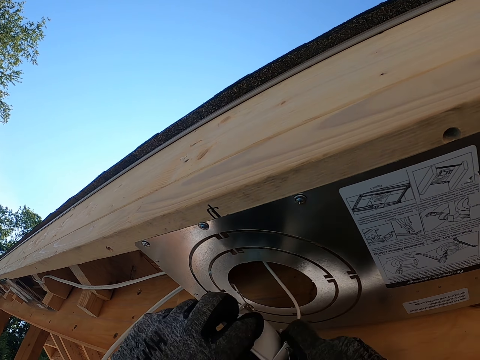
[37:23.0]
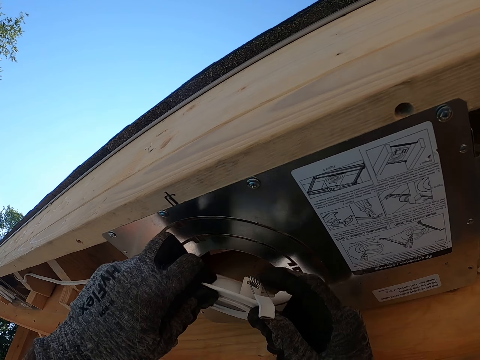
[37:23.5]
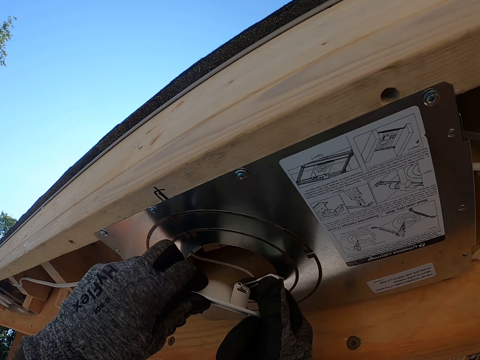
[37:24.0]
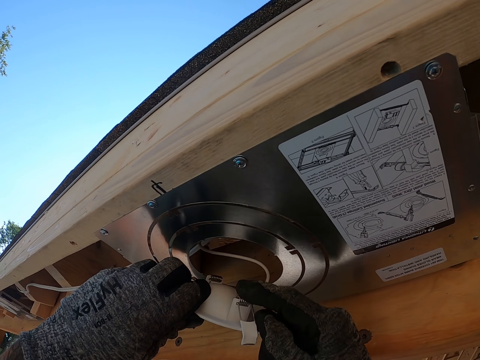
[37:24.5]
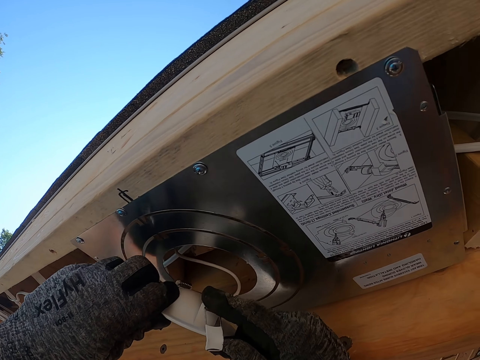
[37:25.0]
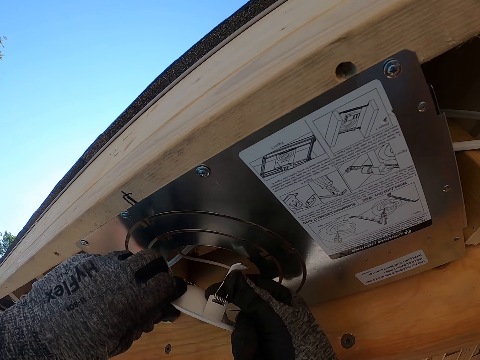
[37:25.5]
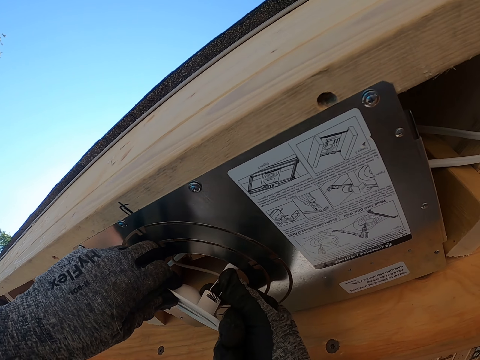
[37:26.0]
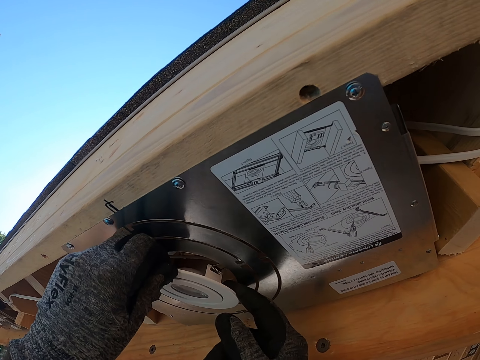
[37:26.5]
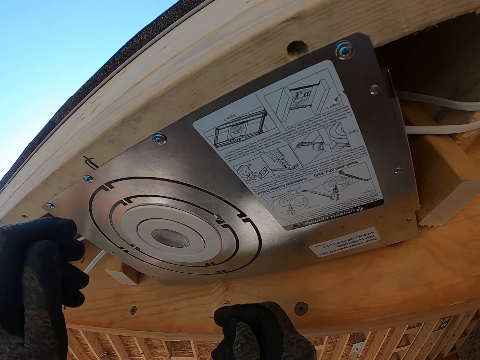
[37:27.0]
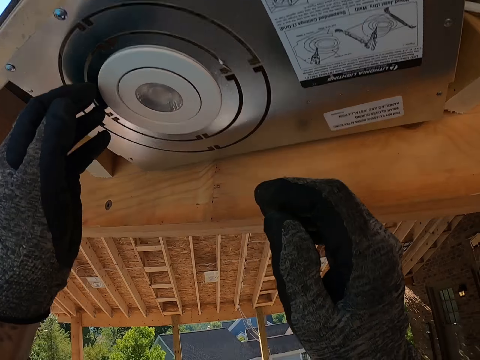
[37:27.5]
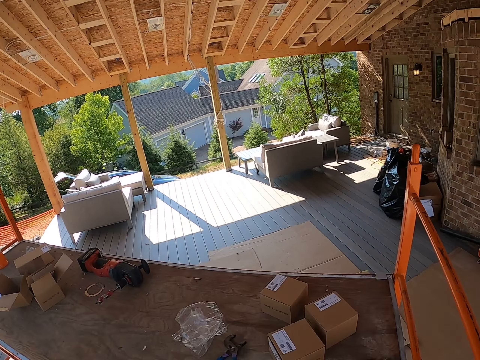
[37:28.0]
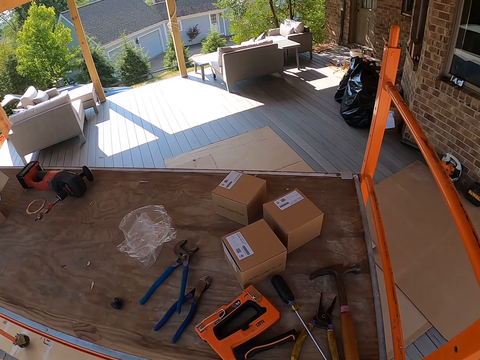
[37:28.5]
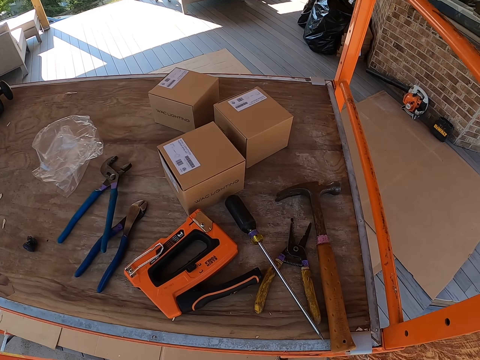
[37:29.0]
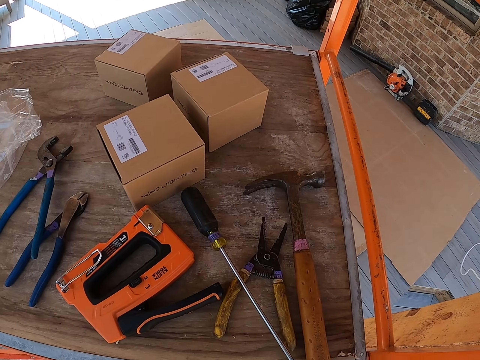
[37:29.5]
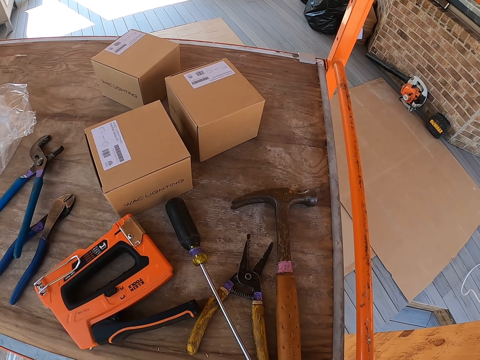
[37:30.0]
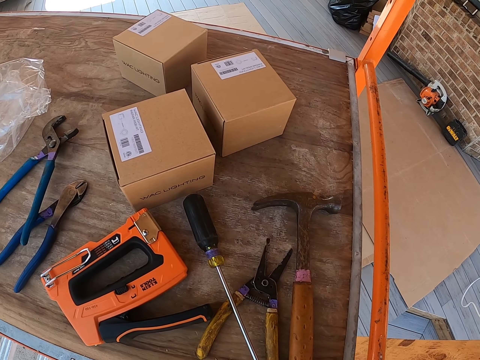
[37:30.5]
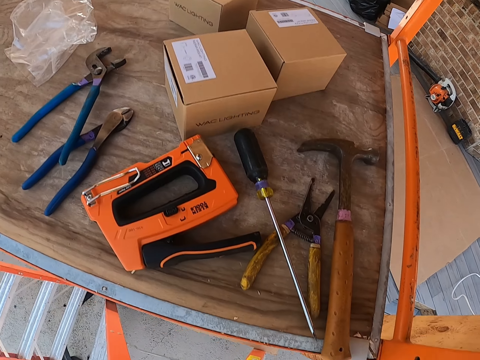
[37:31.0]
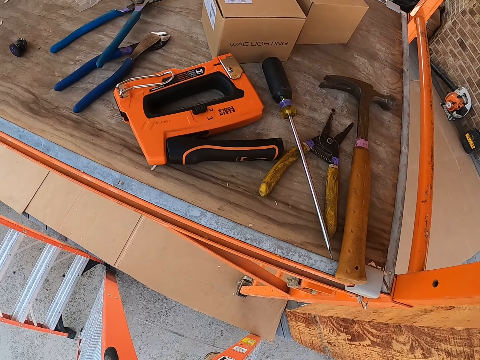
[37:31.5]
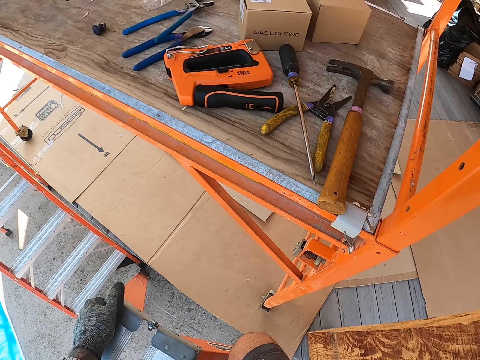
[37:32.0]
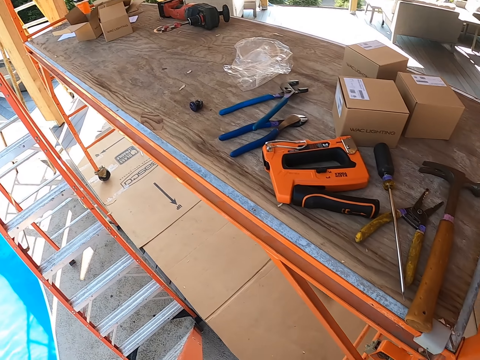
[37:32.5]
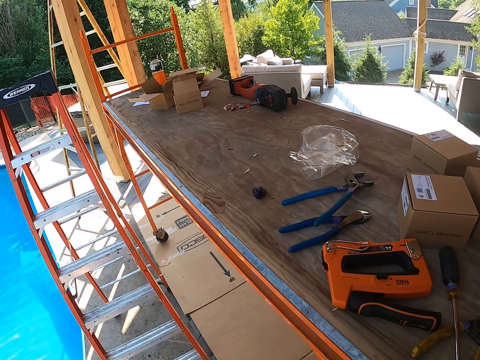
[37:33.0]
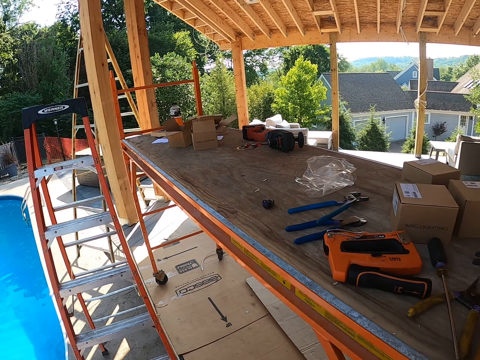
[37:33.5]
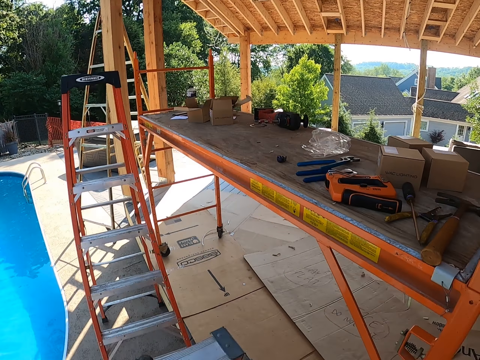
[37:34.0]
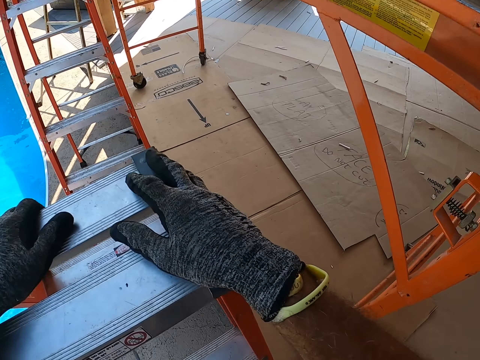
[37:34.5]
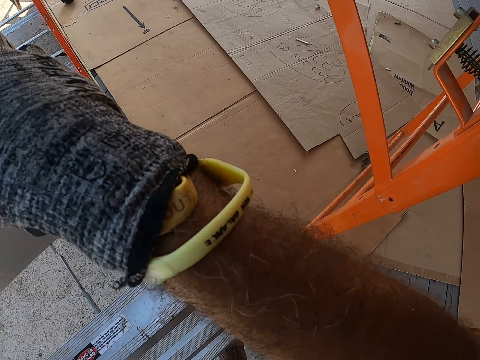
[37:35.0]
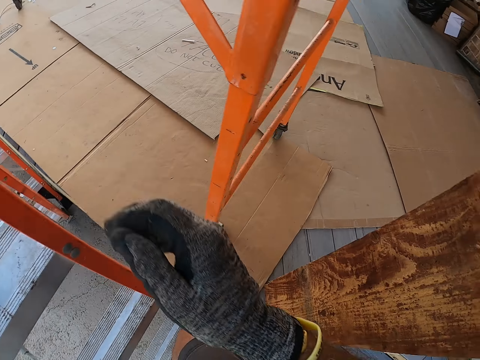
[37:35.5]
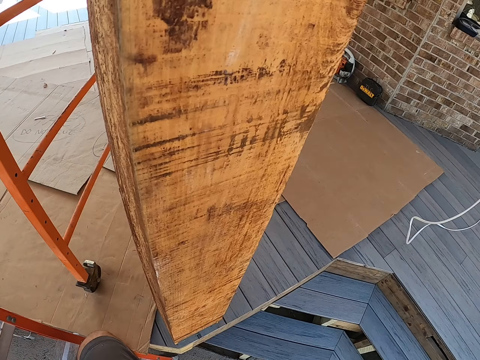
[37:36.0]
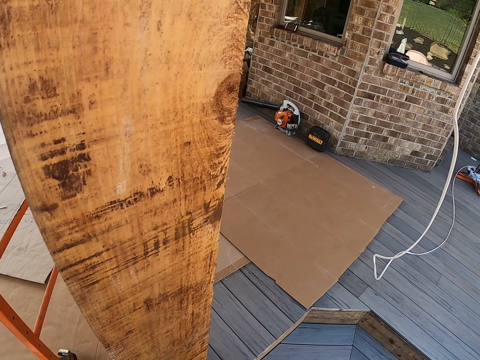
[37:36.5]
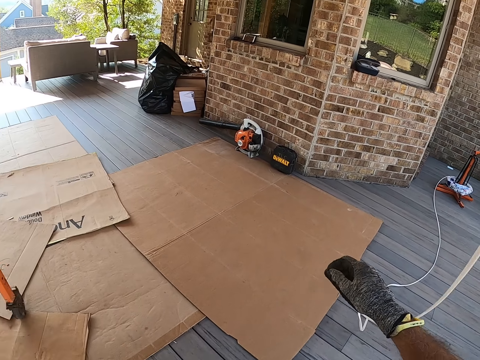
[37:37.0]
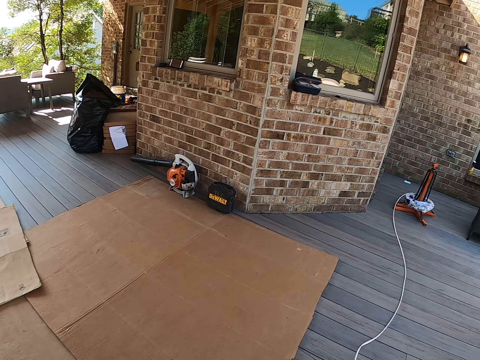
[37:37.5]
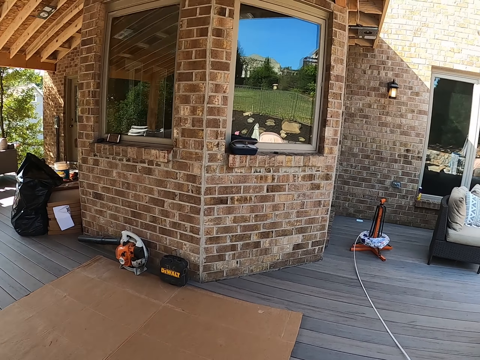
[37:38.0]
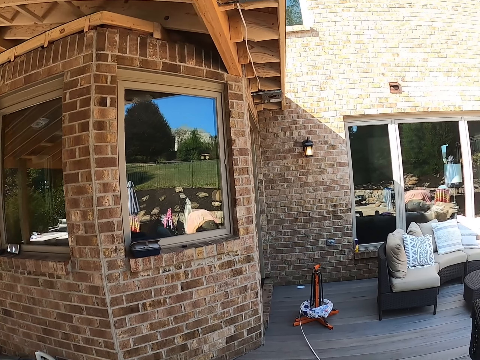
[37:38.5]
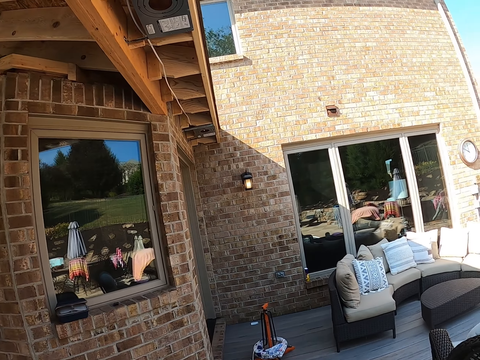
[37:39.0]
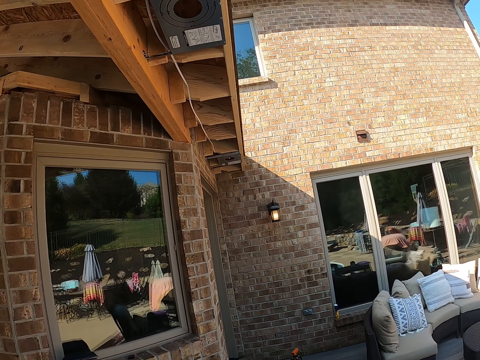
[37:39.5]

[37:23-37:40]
The camera wearer fixes the bulb. They cover the hole. They stare around. They climb down the ladder. They hold the ladder. They move from the ladder. They walk around the compound.

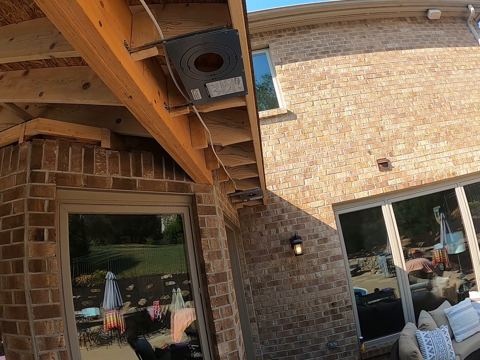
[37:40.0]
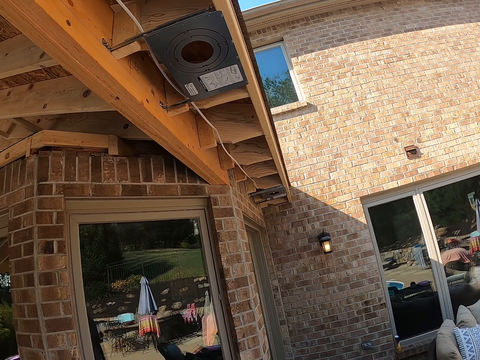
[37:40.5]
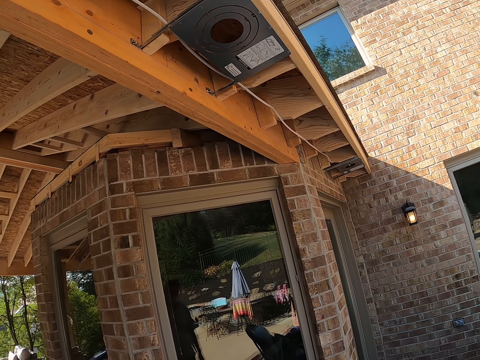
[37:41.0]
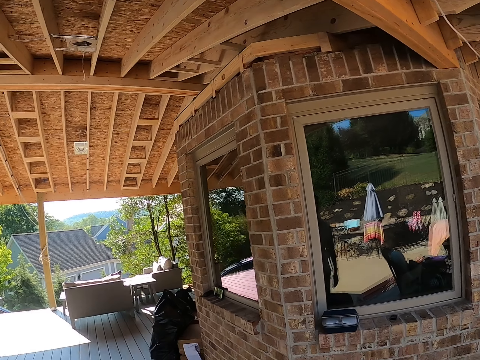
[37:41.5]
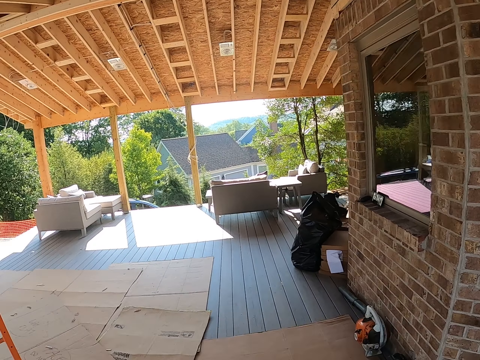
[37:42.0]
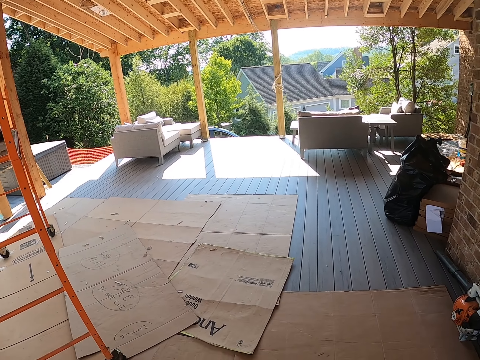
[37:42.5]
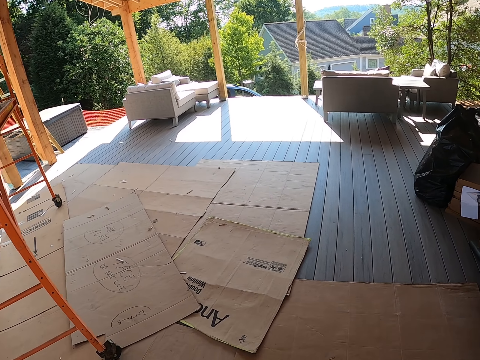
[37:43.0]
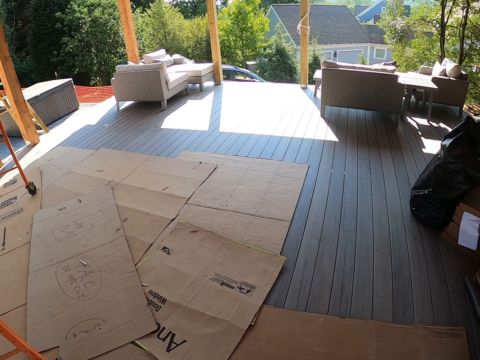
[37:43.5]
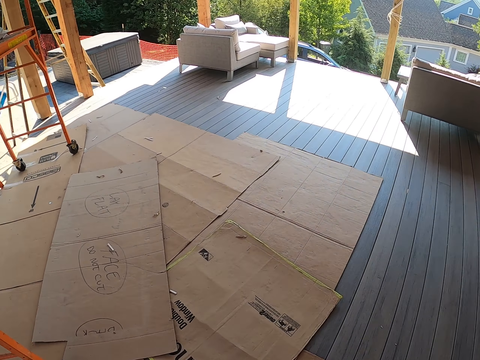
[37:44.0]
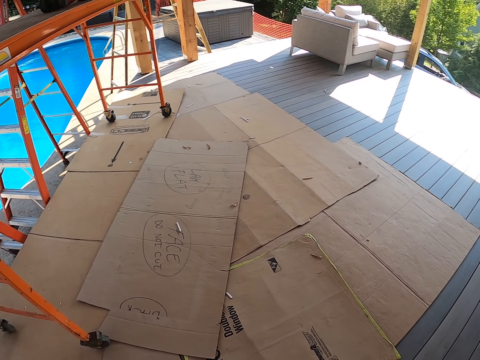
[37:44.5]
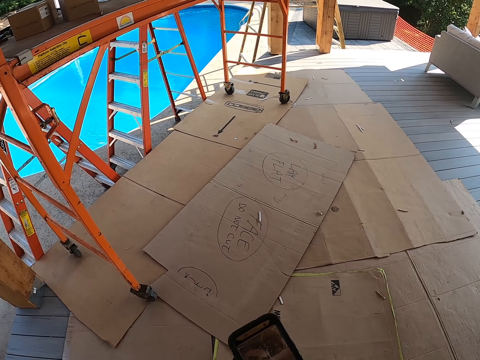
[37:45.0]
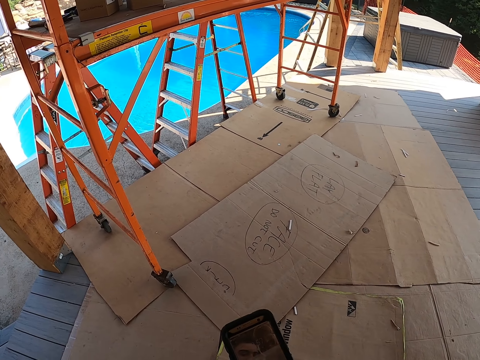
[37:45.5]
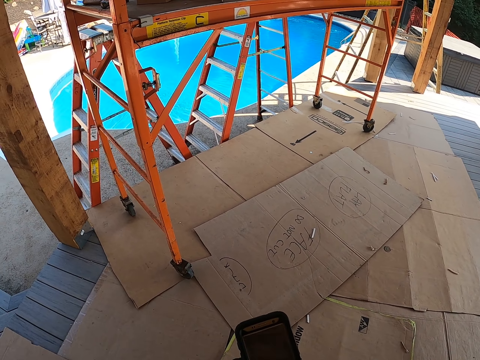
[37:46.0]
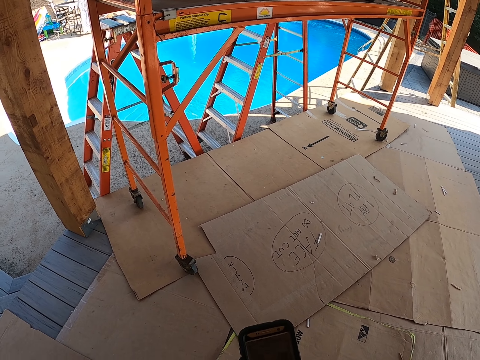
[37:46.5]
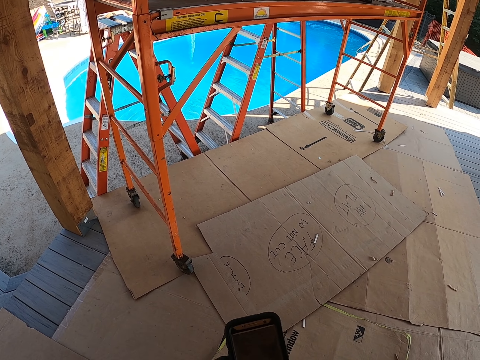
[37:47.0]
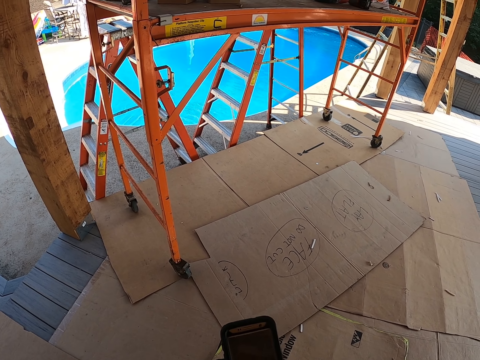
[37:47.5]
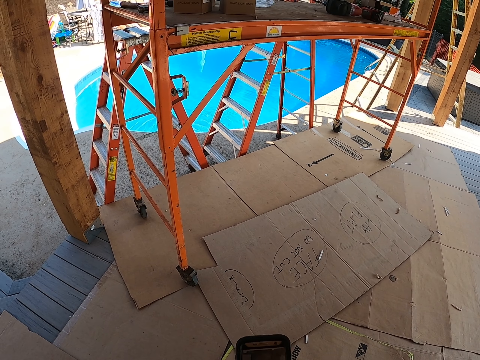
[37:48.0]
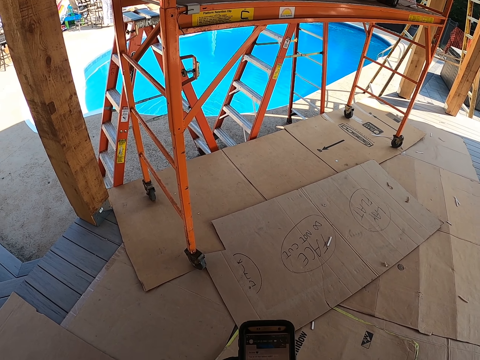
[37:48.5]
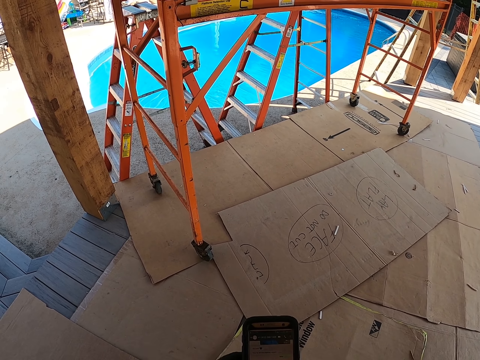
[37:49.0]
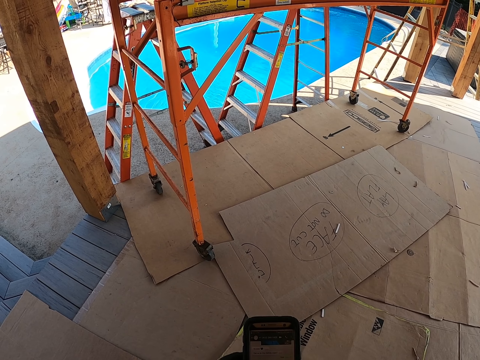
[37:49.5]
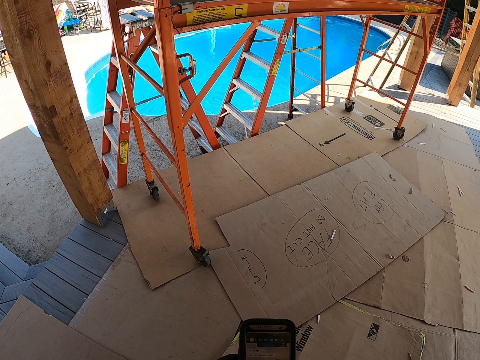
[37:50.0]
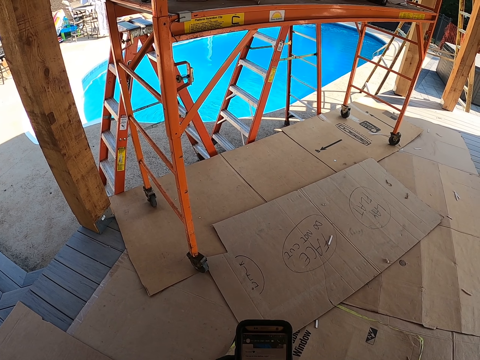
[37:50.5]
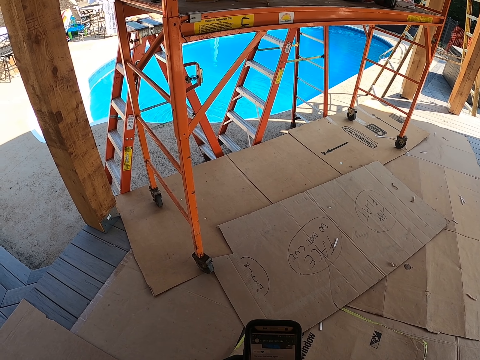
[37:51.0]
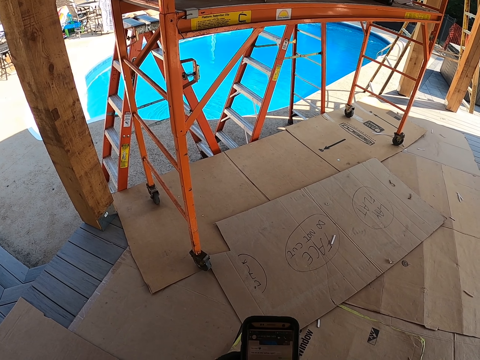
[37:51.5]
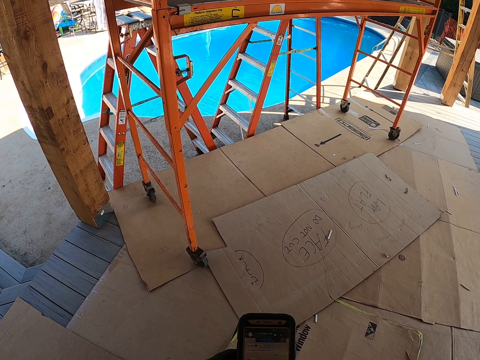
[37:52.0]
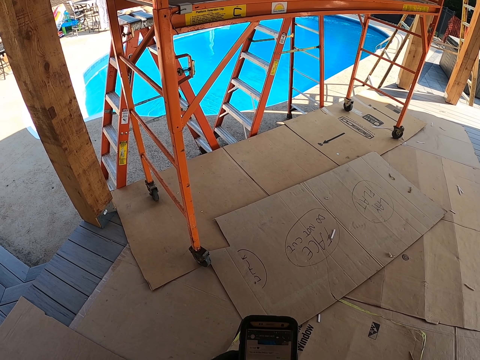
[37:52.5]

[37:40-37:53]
The camera wearer looks around the house. They operate a phone. They stare at the phone.
